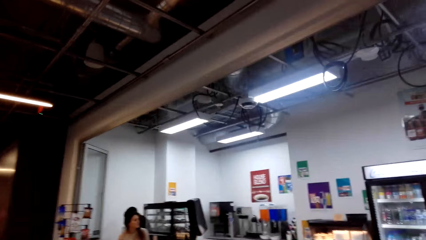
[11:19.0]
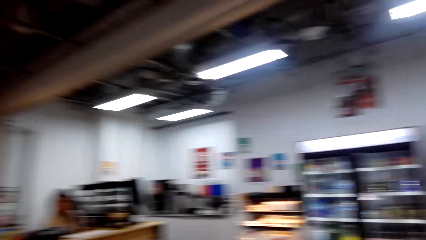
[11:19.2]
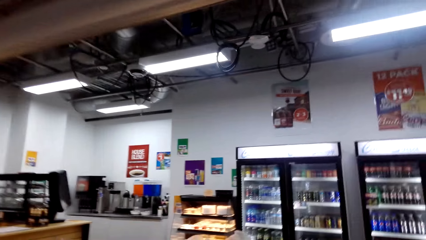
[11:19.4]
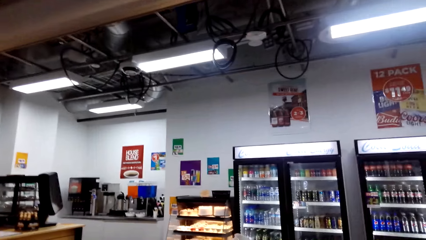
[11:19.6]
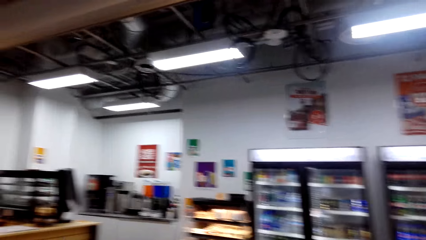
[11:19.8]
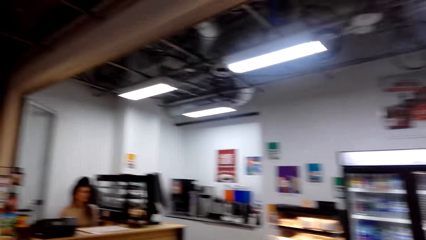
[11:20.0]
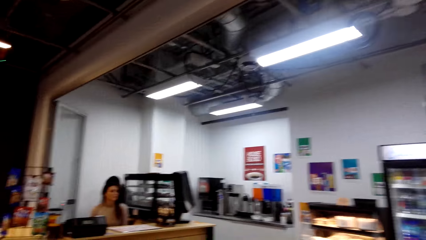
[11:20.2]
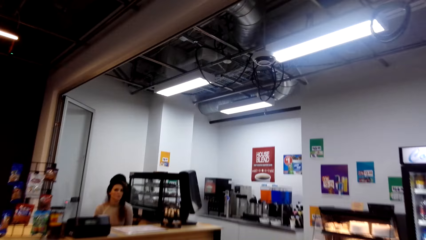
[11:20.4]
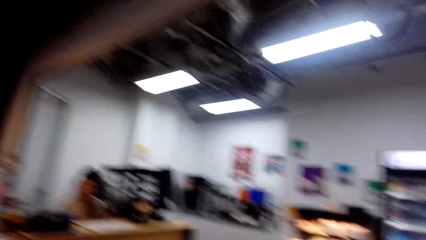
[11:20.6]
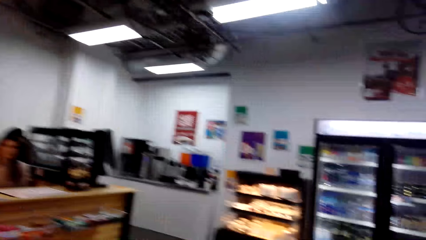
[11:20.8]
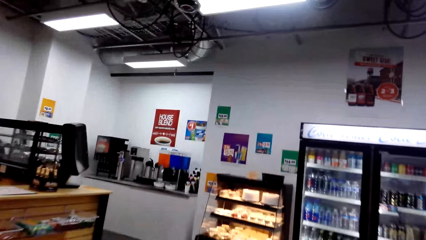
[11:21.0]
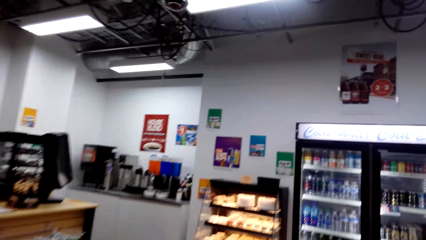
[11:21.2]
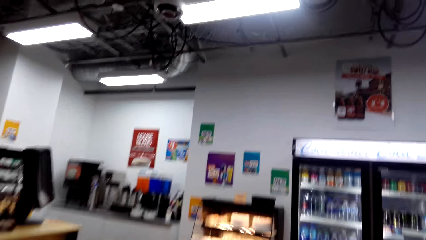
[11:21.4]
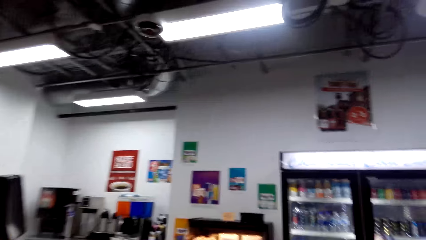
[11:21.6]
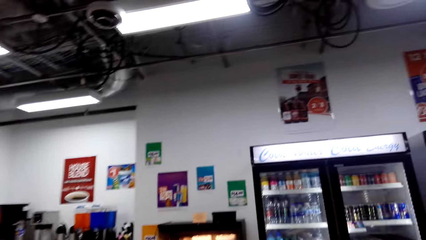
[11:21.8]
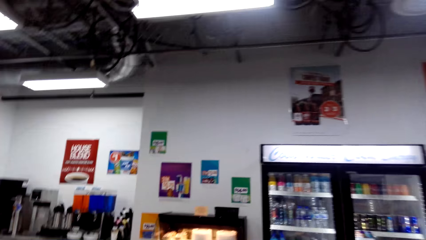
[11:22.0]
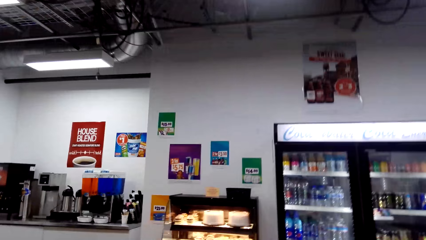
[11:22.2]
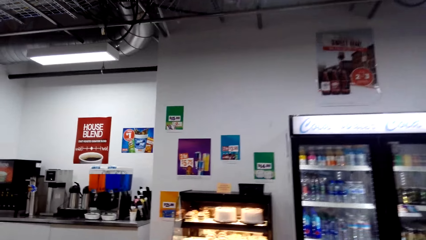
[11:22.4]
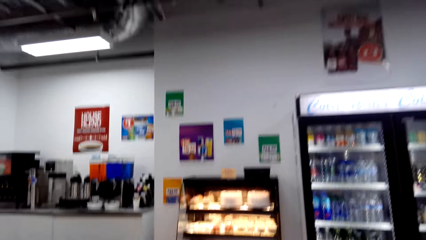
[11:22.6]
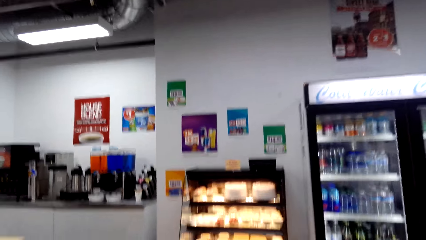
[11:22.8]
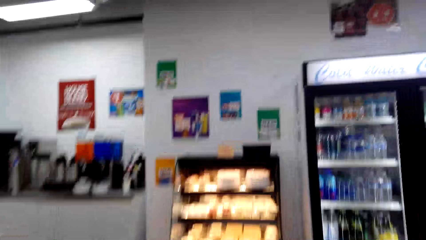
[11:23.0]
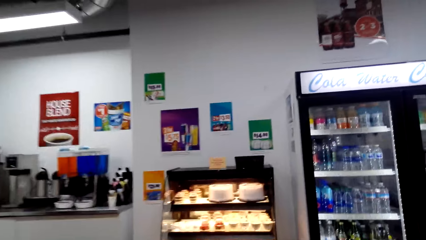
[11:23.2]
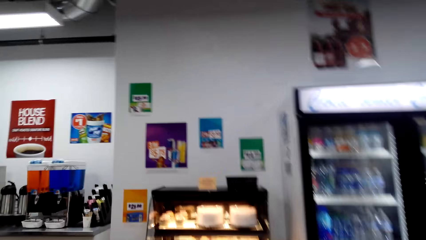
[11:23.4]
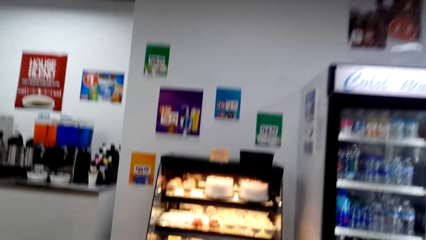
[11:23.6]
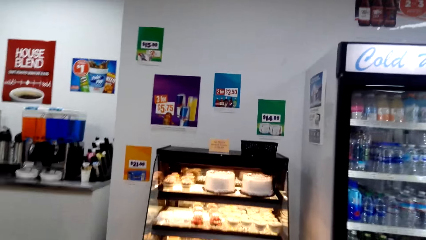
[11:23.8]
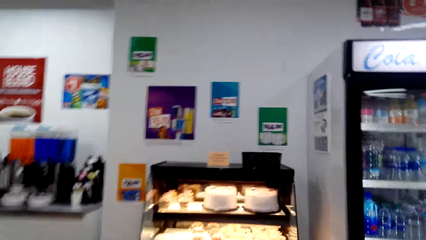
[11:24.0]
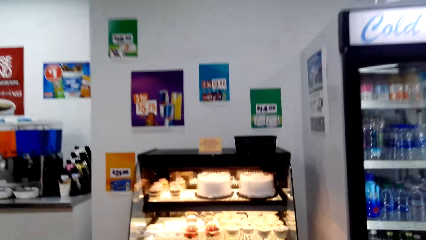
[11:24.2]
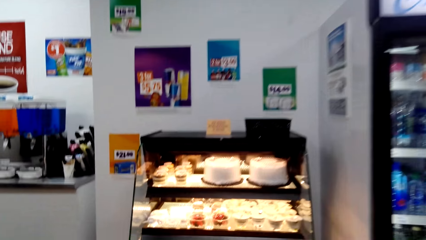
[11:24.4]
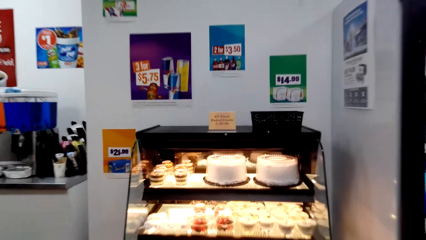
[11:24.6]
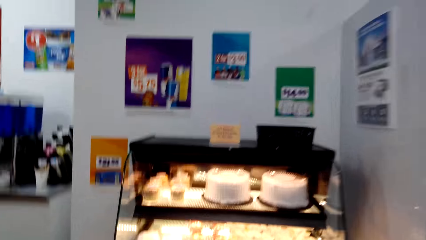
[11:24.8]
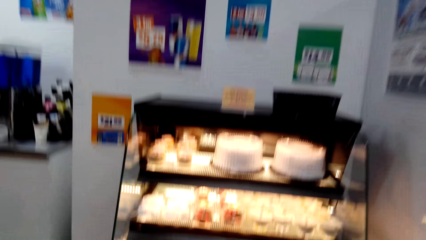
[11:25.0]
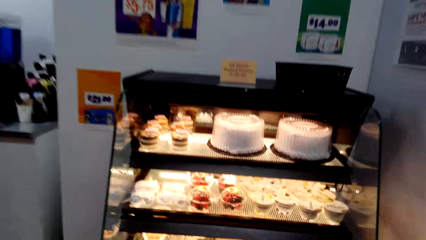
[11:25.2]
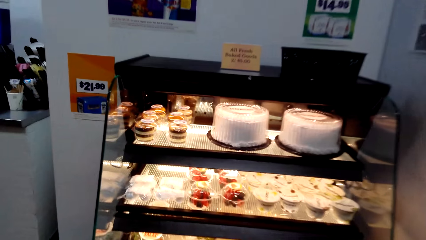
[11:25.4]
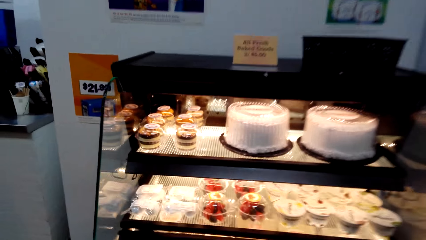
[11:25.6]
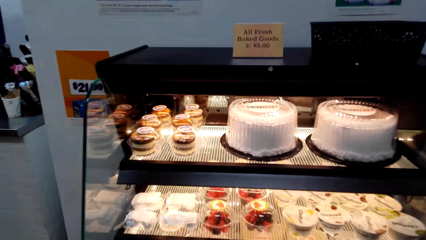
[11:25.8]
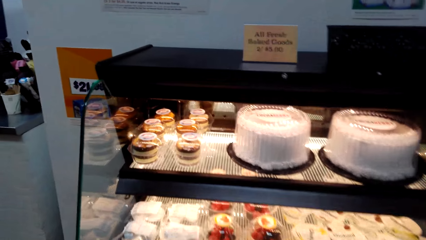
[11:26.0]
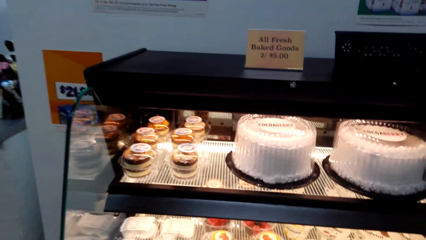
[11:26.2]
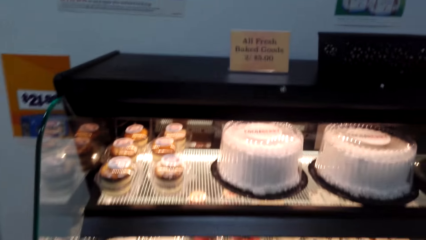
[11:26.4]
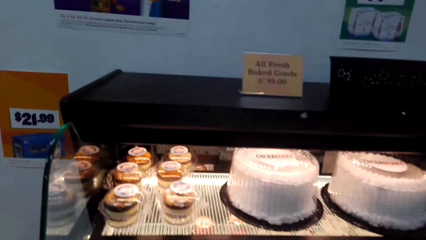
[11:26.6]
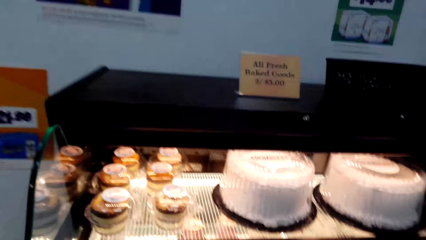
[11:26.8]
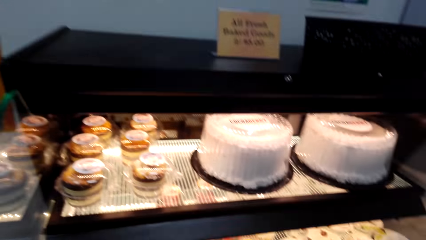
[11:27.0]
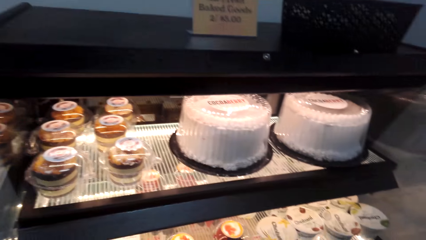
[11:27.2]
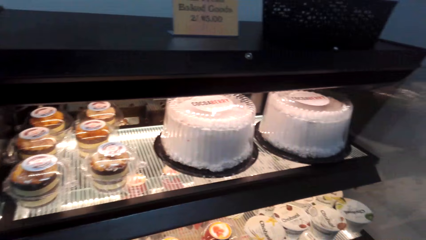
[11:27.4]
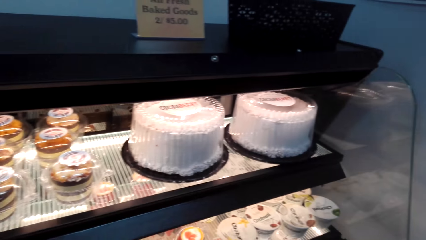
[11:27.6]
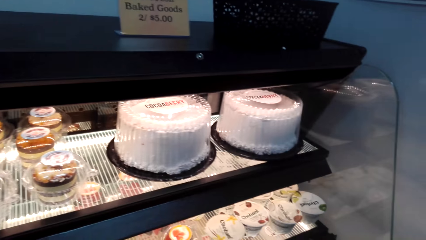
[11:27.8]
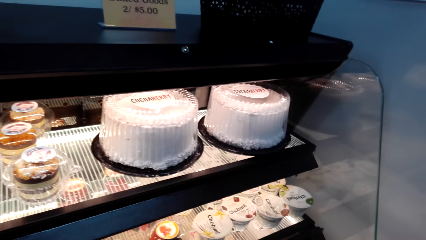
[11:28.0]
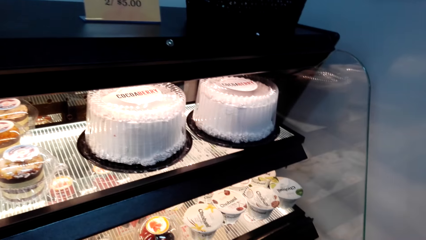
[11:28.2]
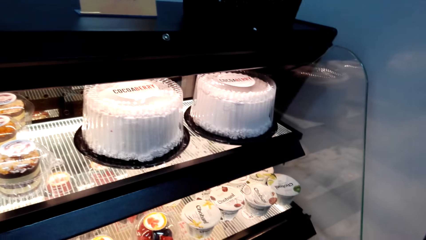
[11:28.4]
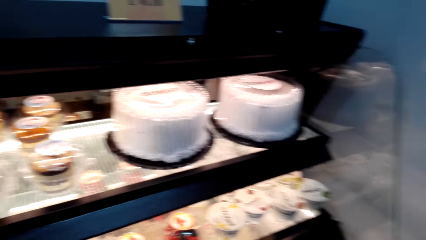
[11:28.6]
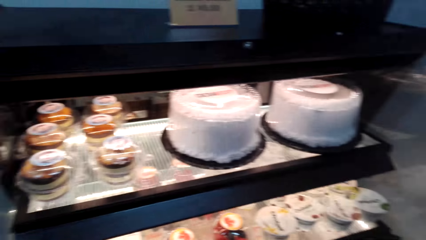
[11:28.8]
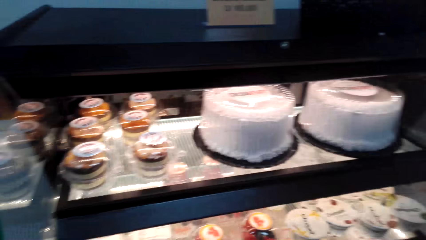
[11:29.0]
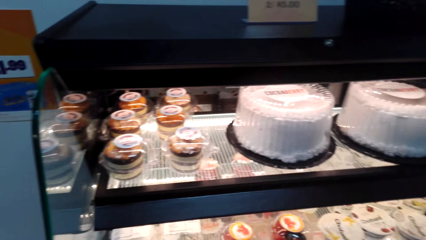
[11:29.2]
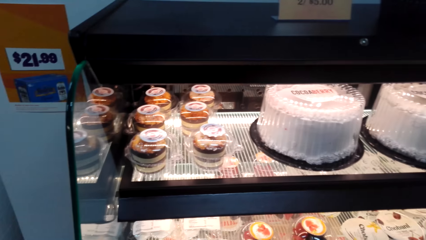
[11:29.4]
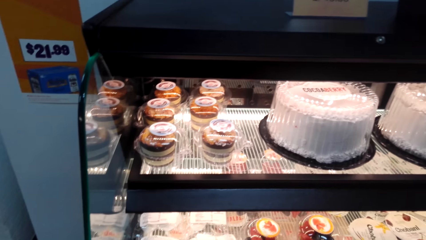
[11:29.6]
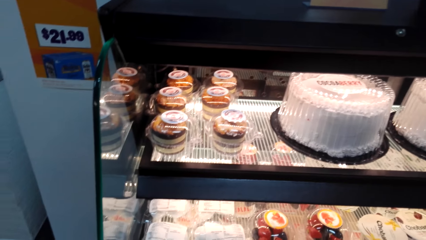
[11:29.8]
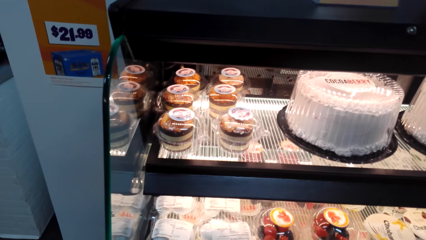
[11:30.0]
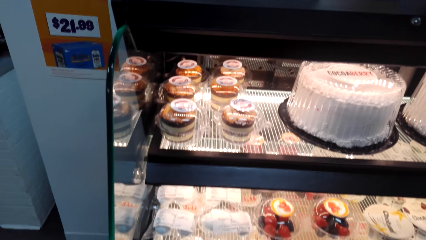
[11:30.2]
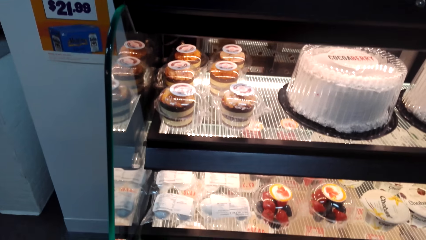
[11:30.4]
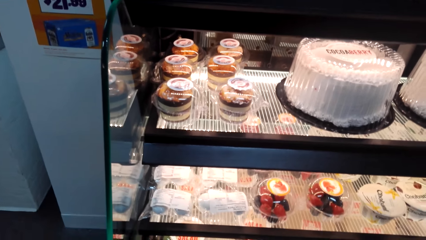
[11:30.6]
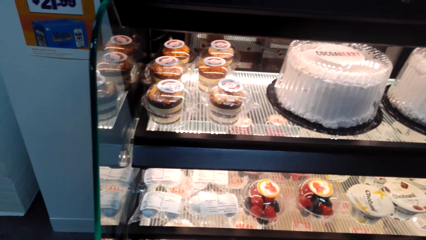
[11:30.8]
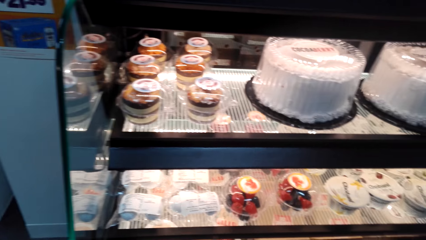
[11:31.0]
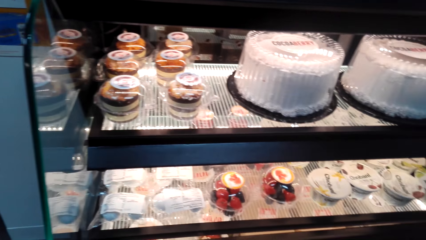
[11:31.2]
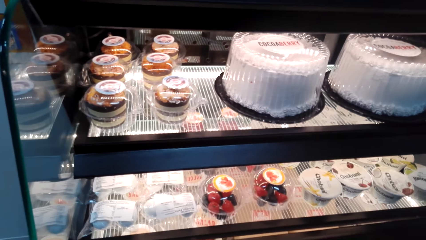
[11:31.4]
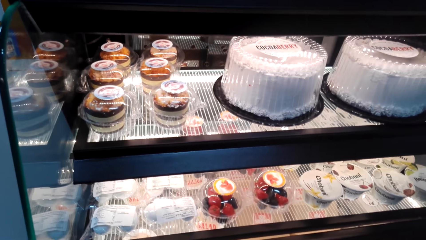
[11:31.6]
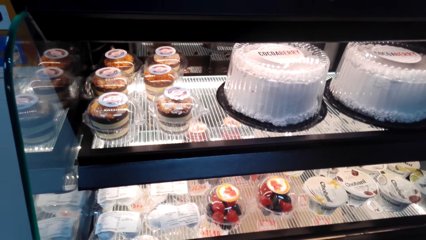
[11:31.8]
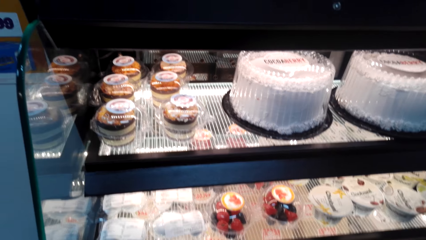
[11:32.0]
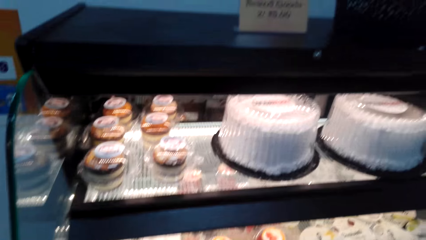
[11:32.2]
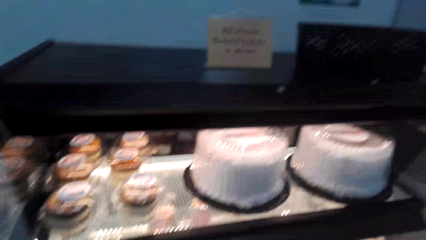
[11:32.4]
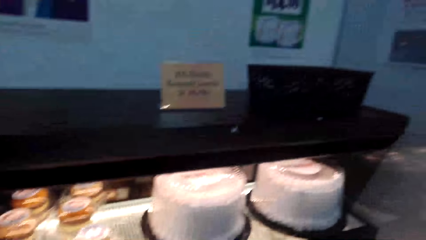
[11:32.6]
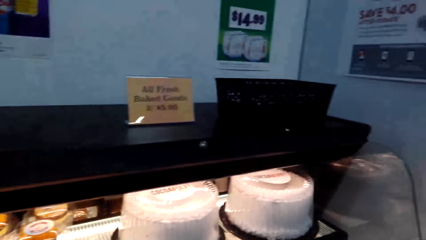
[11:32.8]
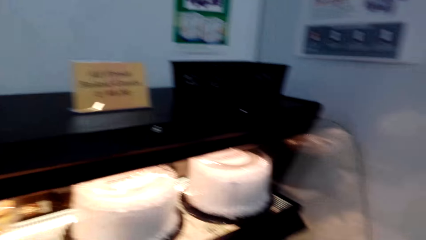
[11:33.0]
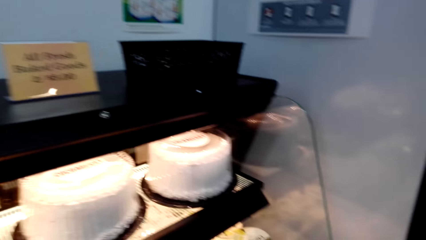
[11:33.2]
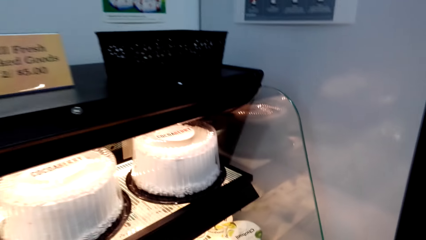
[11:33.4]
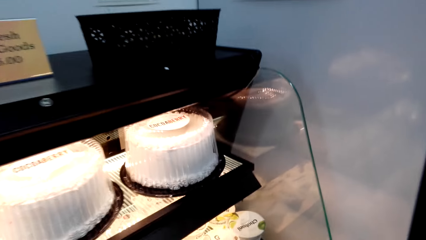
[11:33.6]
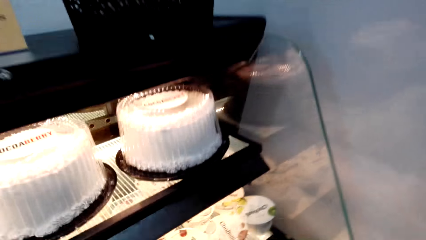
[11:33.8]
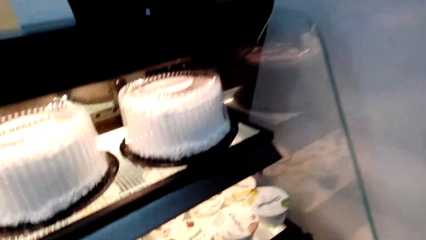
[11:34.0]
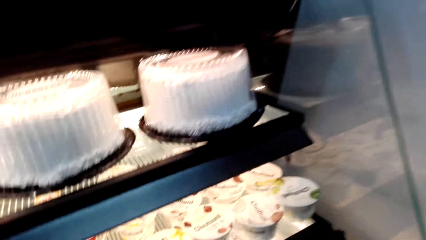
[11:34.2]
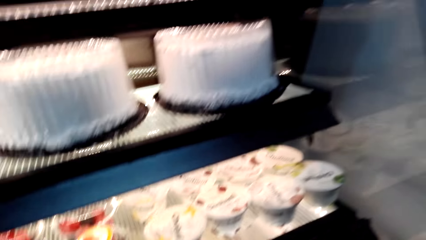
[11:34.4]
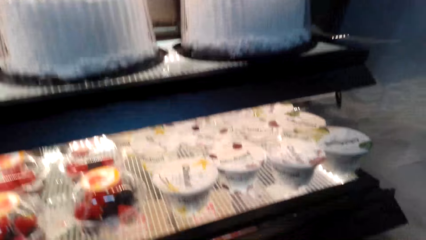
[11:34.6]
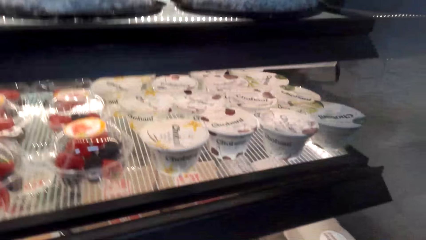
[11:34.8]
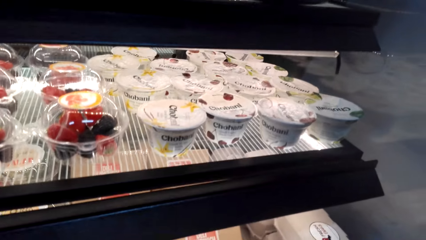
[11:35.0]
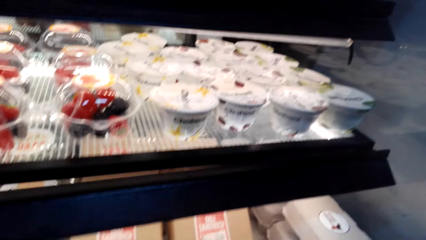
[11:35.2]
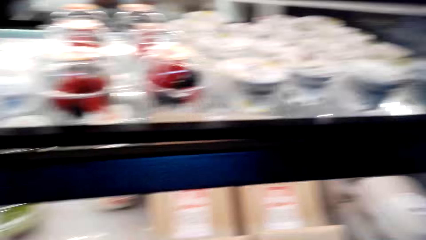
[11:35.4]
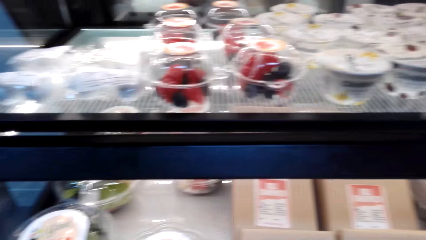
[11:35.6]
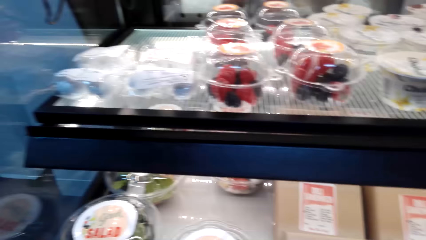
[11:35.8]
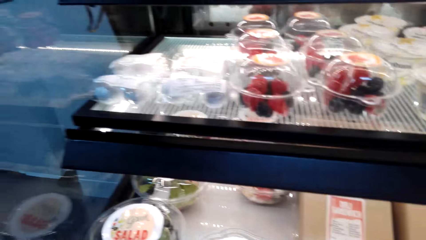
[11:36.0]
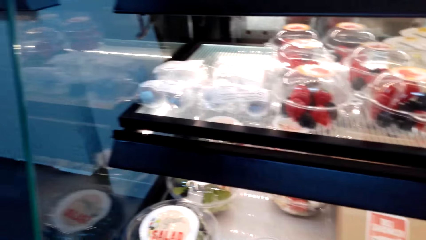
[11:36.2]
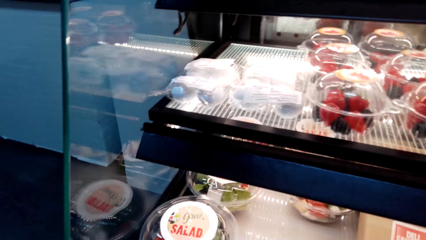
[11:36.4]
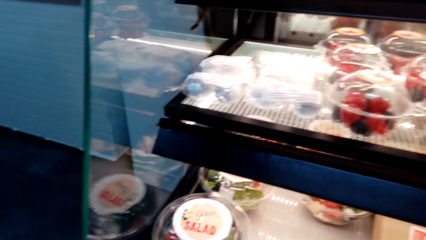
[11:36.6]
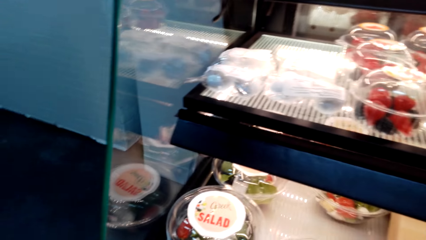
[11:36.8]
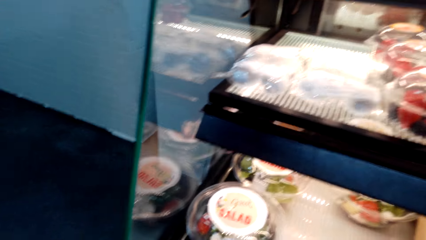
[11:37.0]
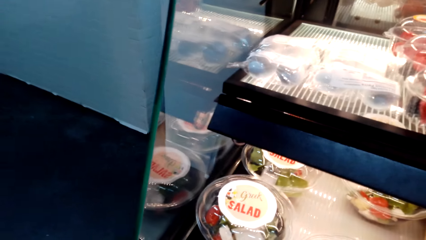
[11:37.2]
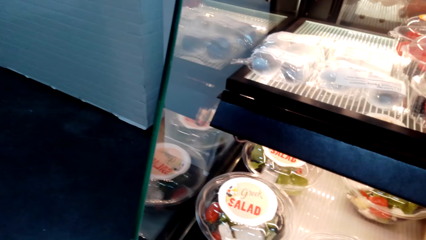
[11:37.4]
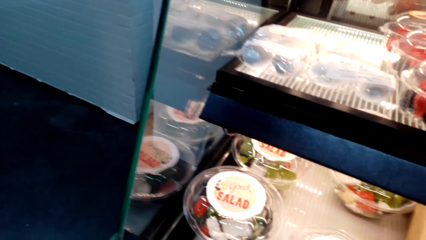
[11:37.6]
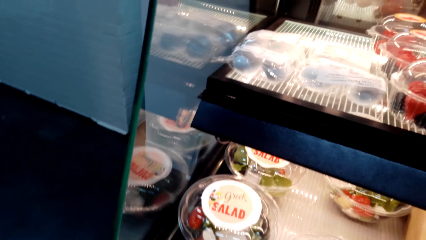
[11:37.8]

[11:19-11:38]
The camera wearer walks to the cakes. They look at the cakes.
